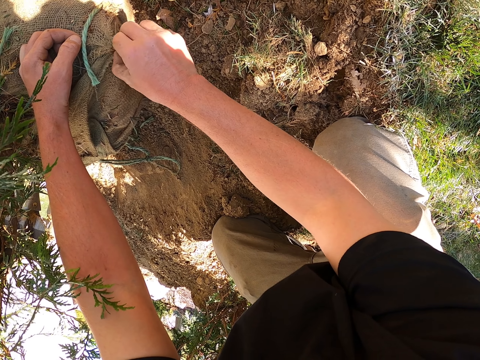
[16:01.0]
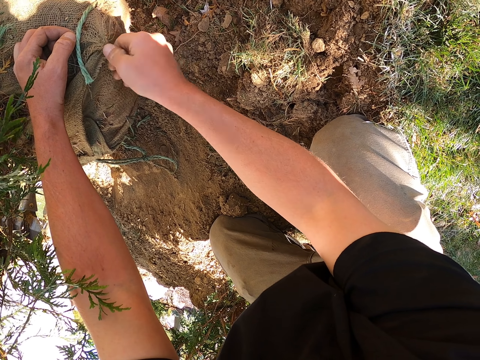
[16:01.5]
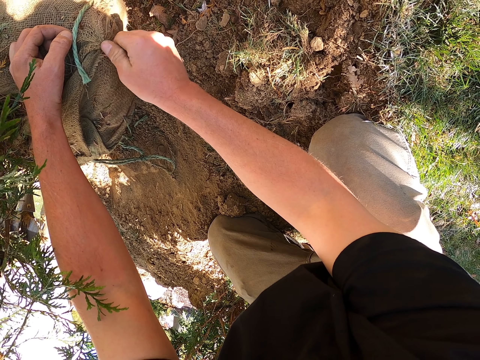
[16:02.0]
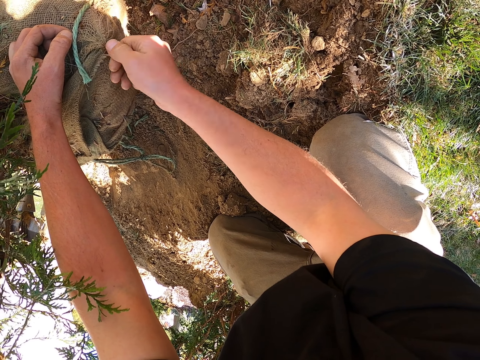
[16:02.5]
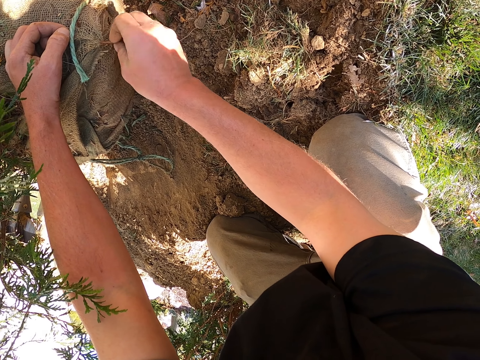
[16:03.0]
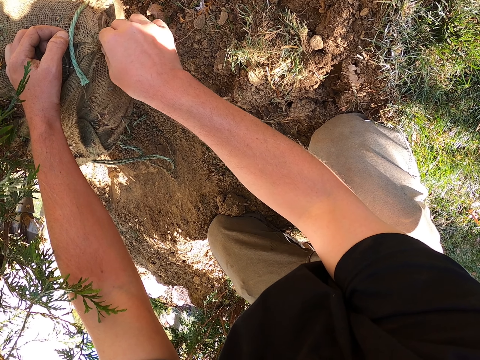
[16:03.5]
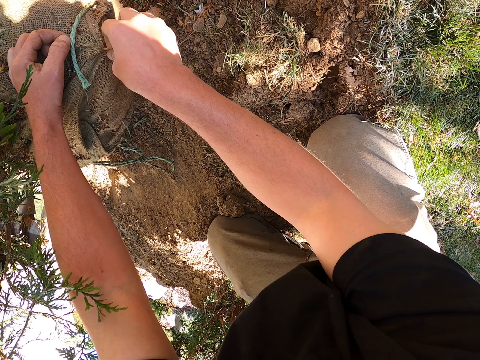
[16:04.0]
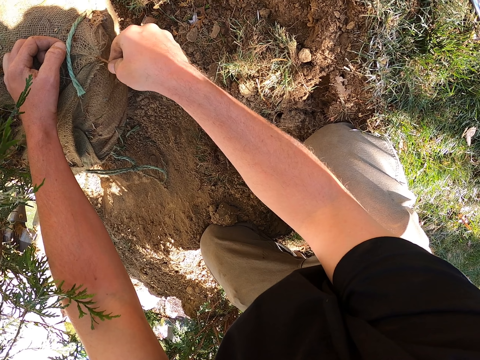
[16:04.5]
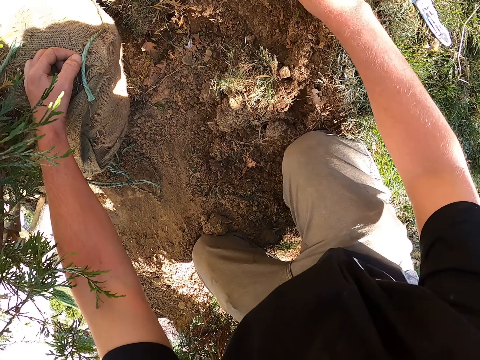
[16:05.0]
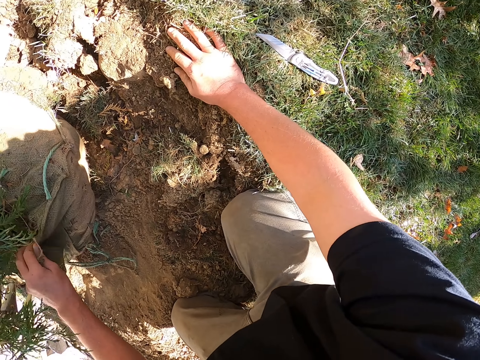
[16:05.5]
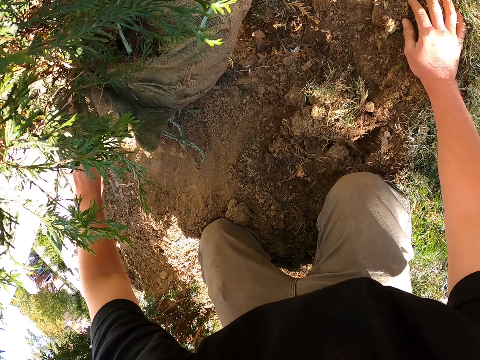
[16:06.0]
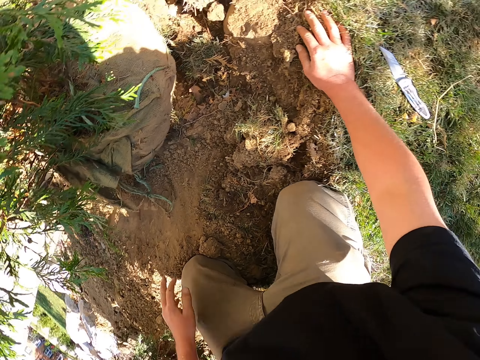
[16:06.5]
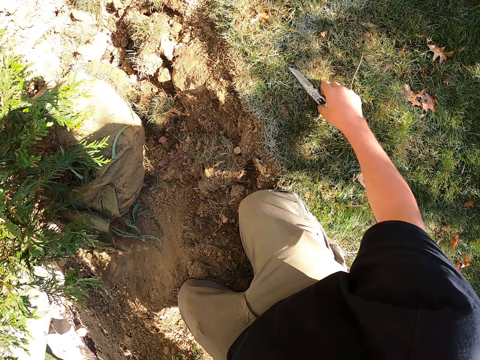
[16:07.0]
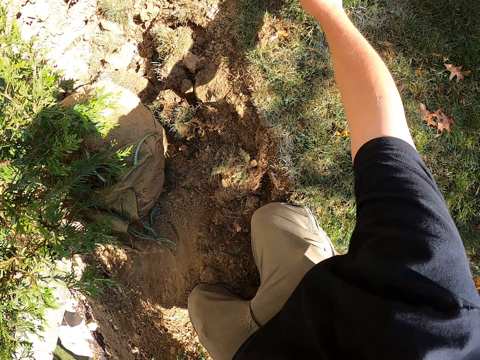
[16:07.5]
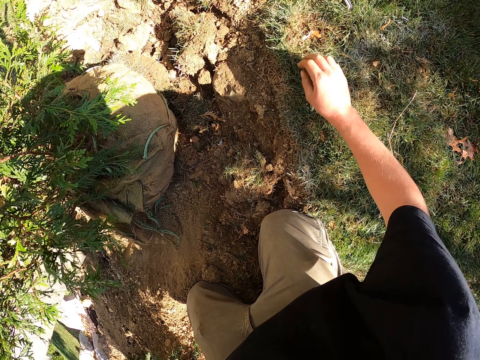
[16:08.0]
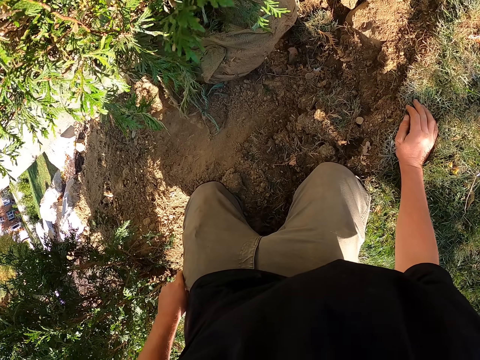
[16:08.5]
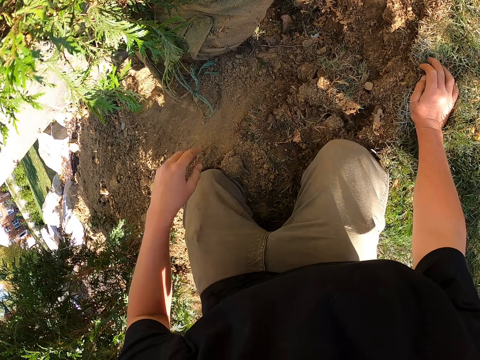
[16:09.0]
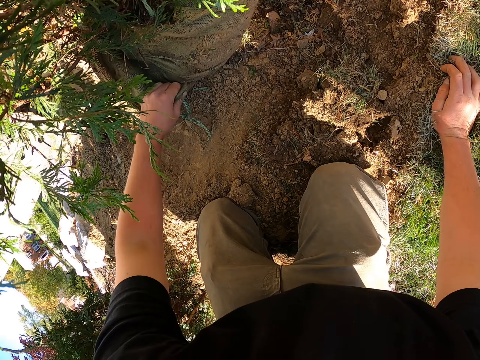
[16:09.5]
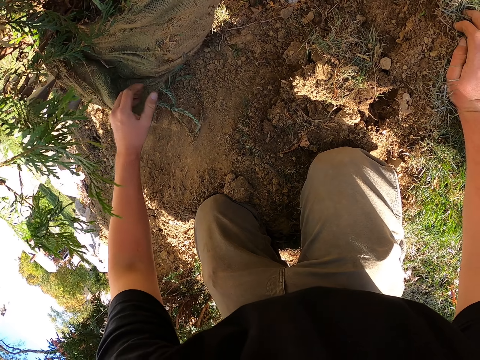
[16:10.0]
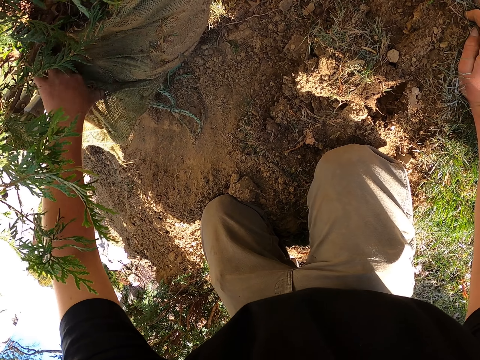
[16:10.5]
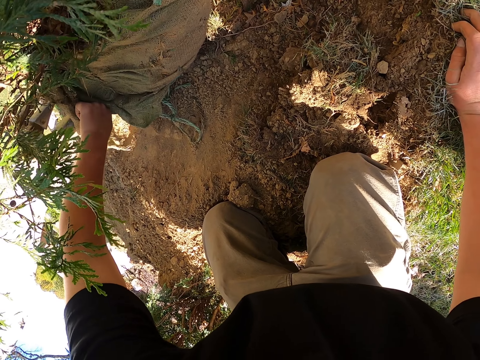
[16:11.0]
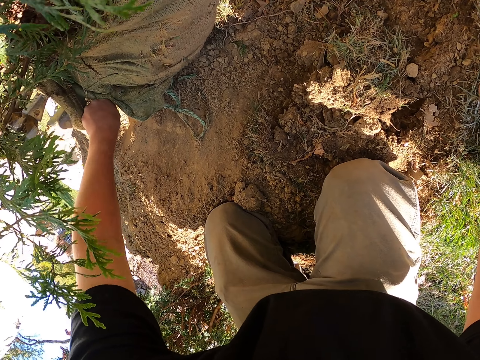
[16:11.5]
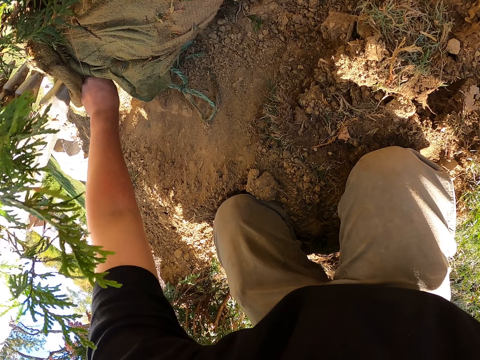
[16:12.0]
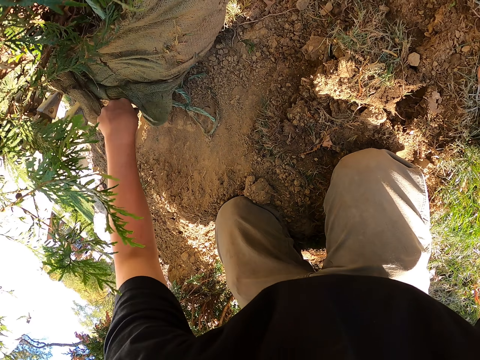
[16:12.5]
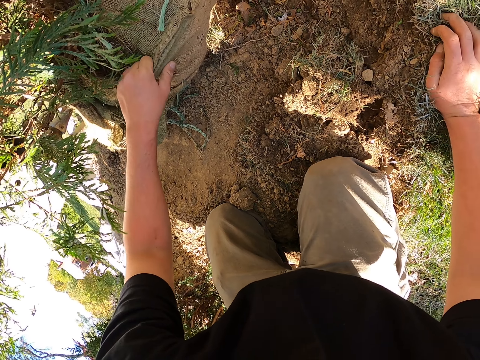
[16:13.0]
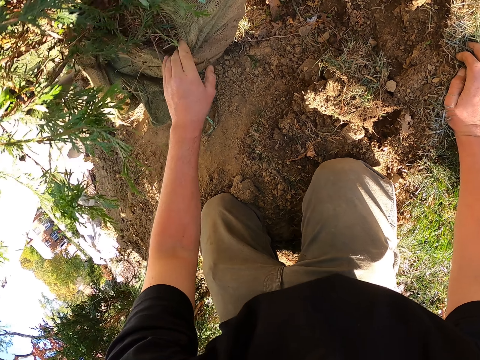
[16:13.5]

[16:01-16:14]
The camera wearer puts the Swiss Army pocket knife aside. They look around. They remove the rag on the plant root. They hold the sack. They pull the sack.

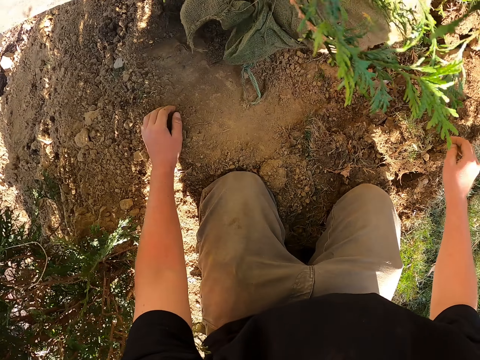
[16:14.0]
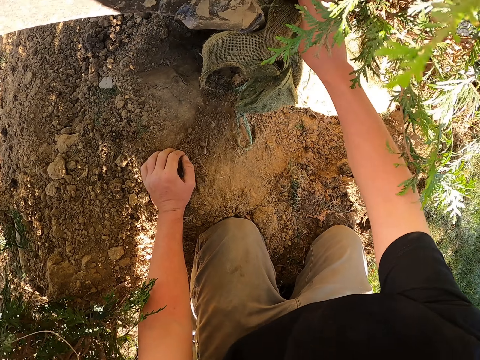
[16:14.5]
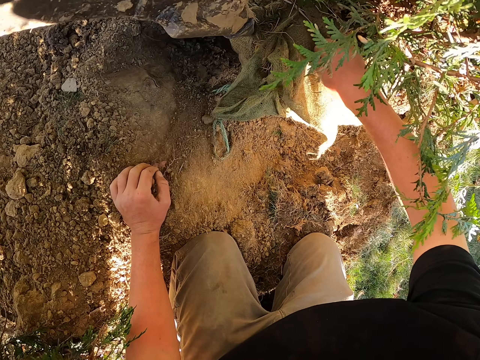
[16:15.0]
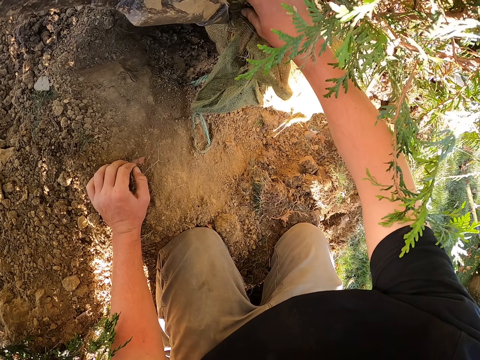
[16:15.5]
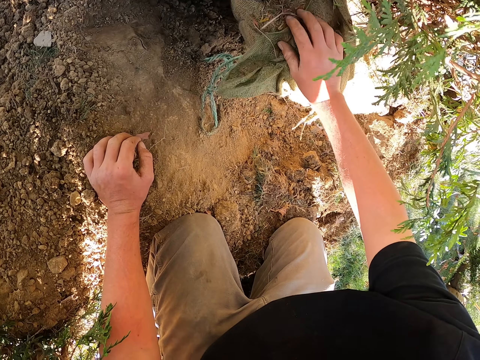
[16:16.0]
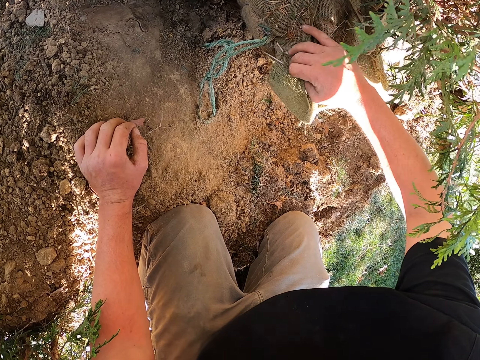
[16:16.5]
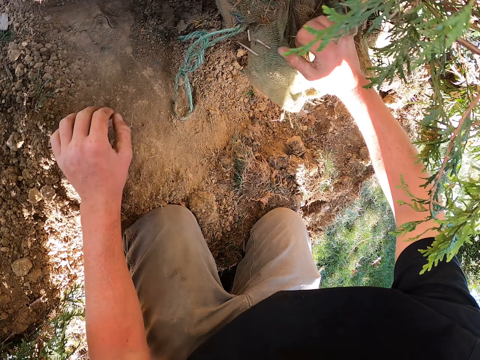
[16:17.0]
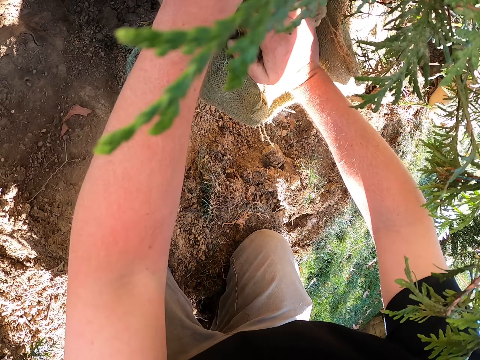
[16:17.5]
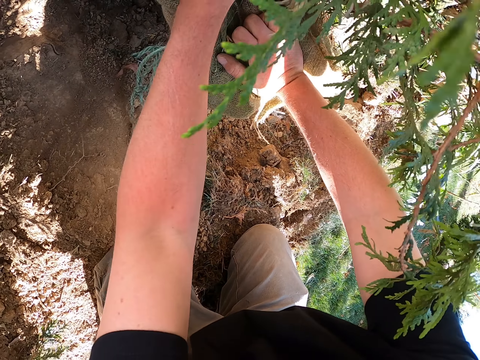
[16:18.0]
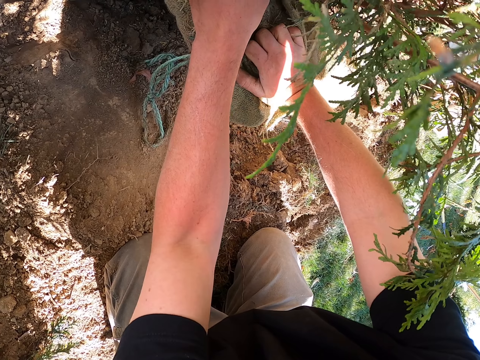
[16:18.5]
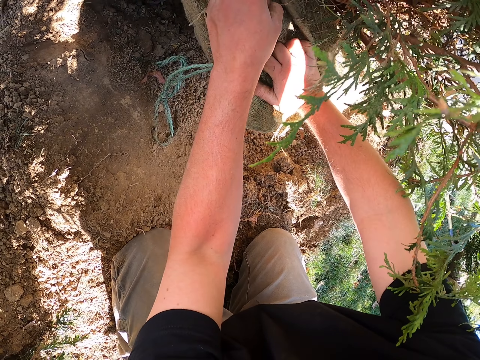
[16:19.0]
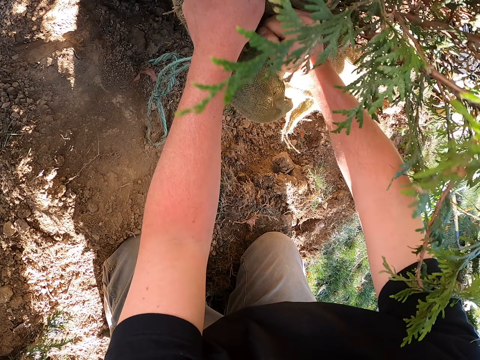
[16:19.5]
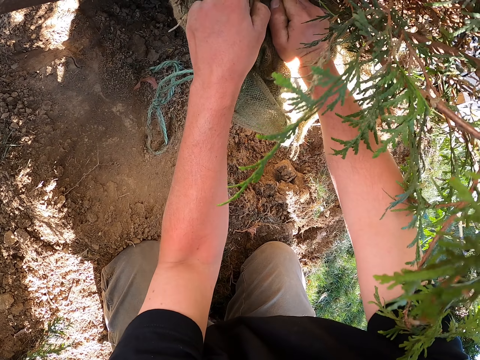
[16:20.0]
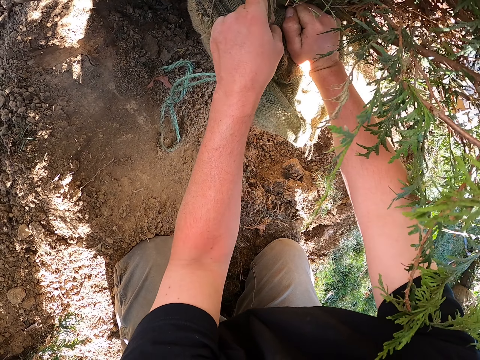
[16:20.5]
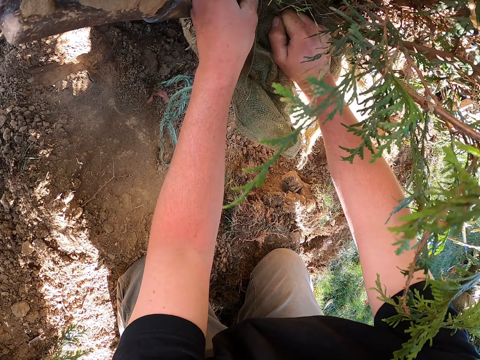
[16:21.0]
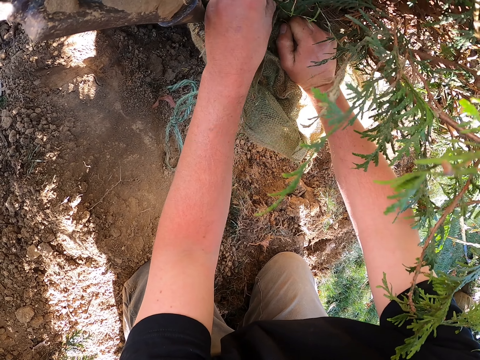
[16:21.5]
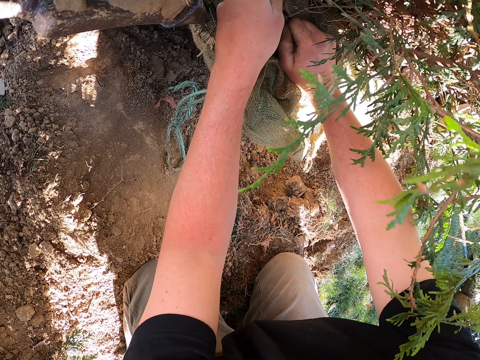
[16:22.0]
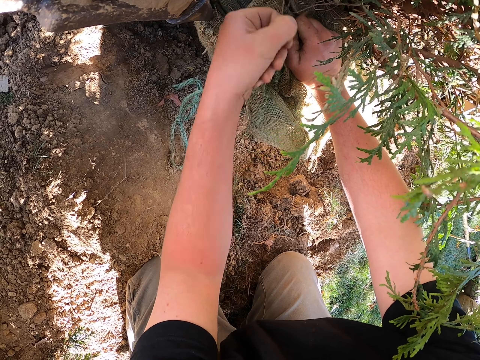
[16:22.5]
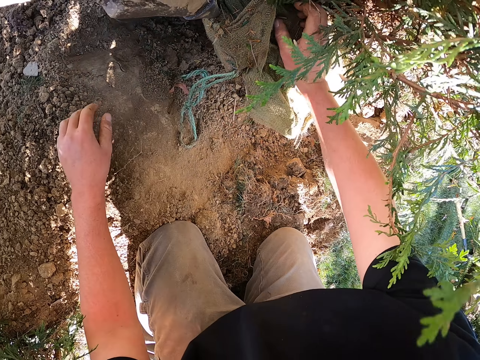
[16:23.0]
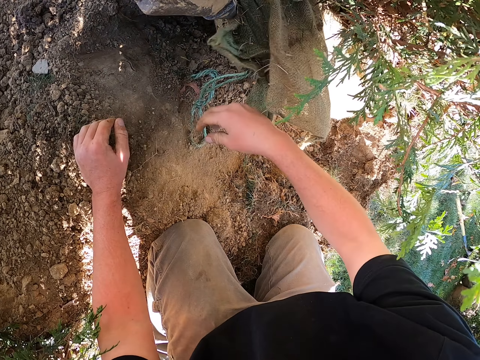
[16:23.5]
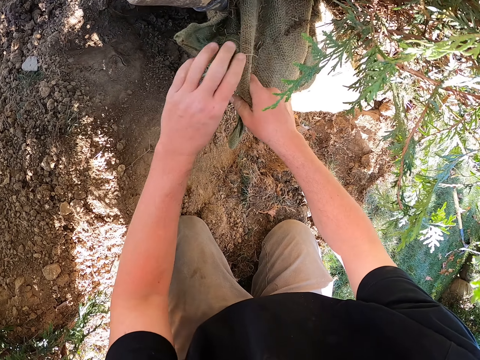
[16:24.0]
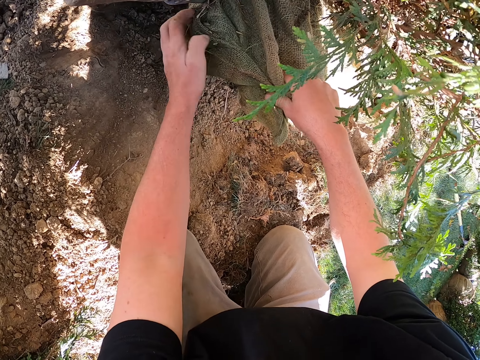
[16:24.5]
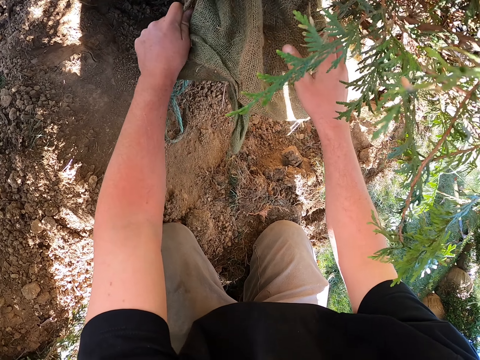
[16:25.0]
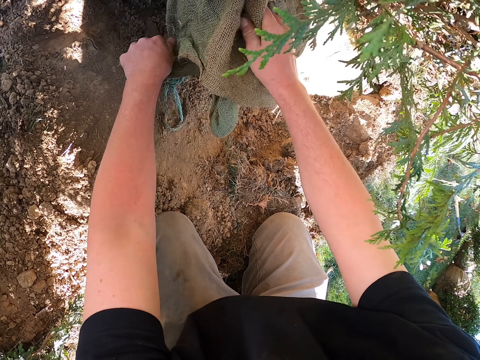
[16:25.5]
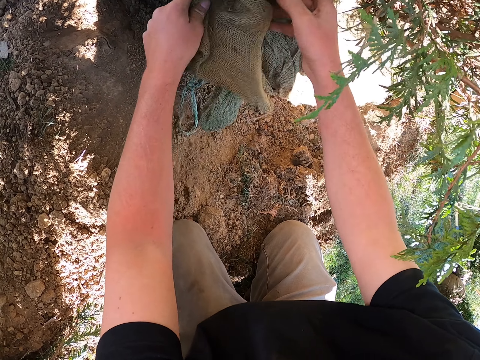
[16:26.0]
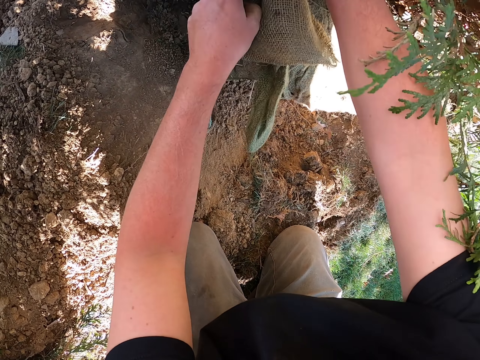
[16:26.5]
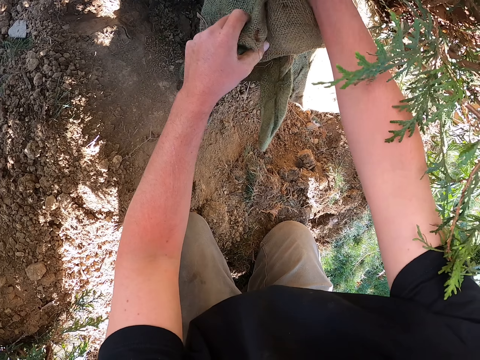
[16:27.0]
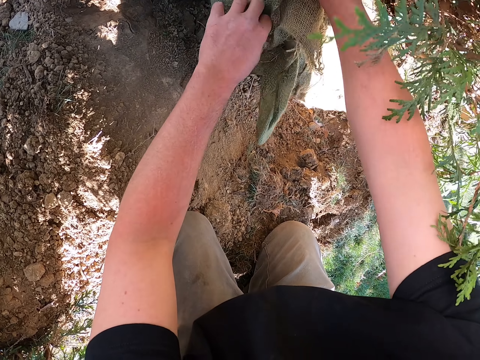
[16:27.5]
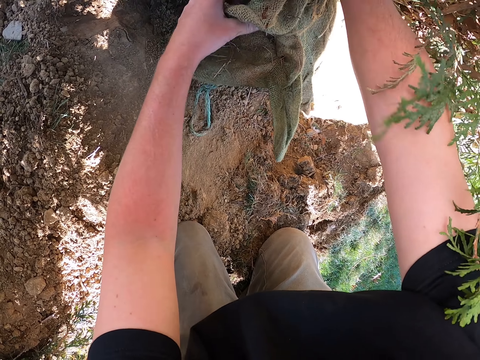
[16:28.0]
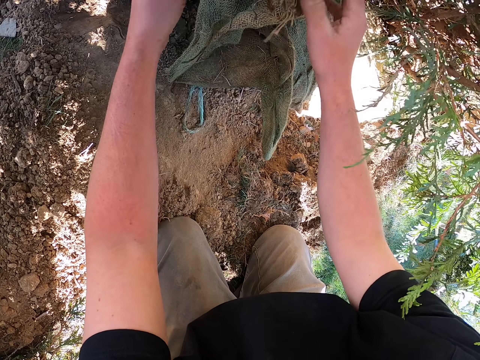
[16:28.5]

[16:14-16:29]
The camera wearer places the hand on the soil. They pull the sack. They adjust the sack. They pull the sack.
